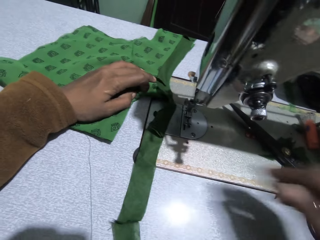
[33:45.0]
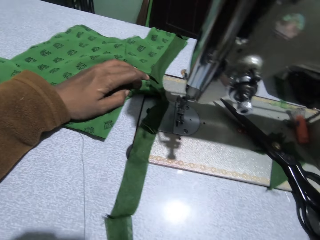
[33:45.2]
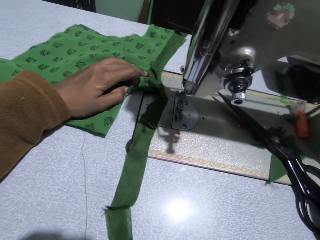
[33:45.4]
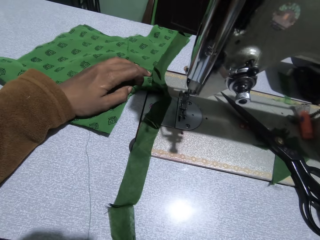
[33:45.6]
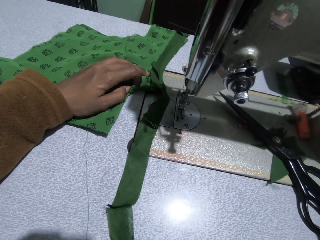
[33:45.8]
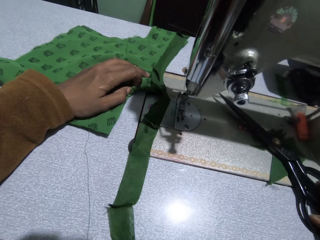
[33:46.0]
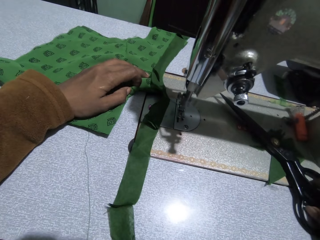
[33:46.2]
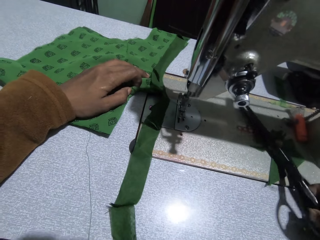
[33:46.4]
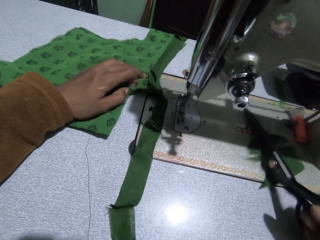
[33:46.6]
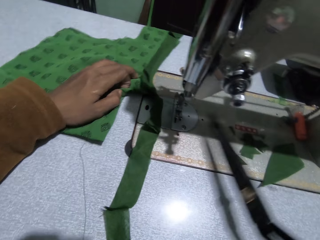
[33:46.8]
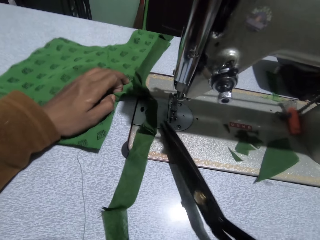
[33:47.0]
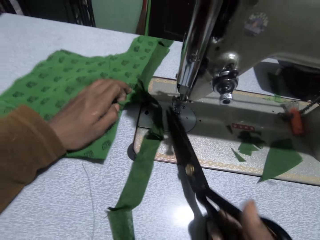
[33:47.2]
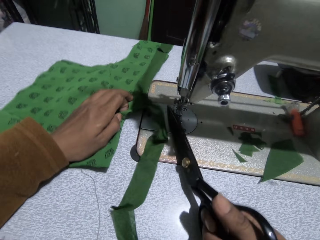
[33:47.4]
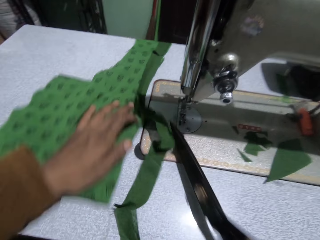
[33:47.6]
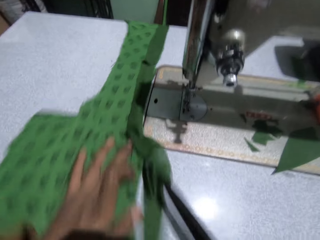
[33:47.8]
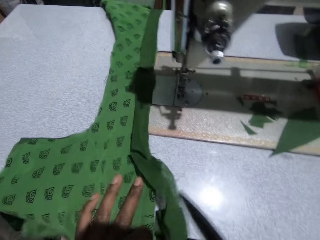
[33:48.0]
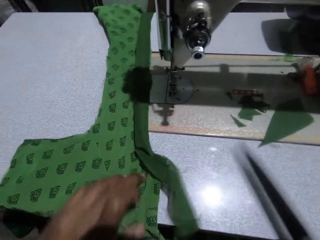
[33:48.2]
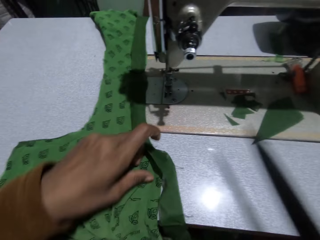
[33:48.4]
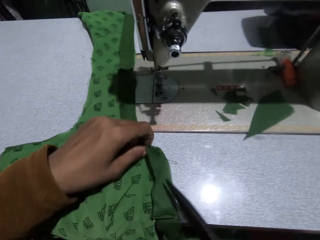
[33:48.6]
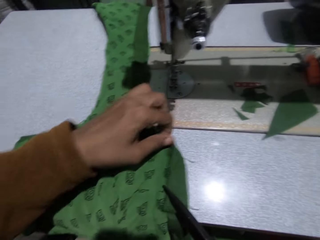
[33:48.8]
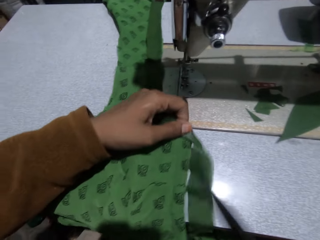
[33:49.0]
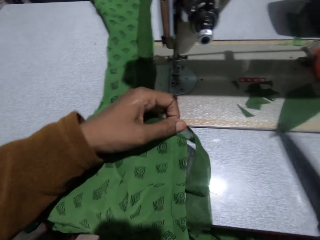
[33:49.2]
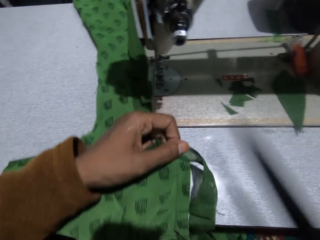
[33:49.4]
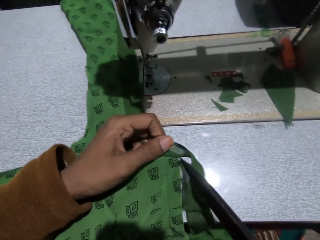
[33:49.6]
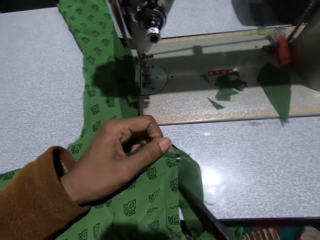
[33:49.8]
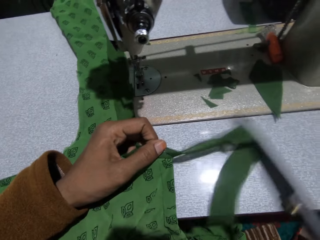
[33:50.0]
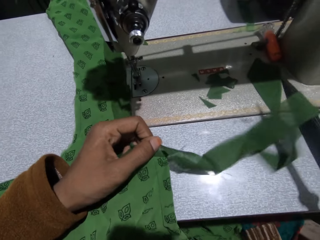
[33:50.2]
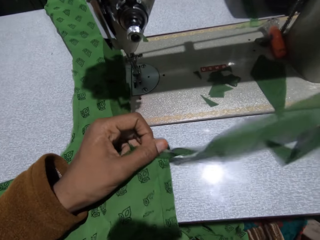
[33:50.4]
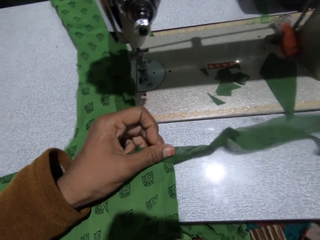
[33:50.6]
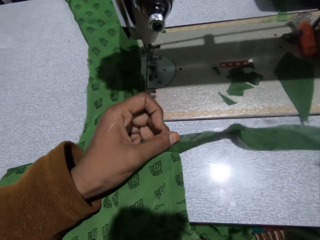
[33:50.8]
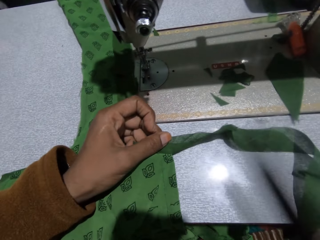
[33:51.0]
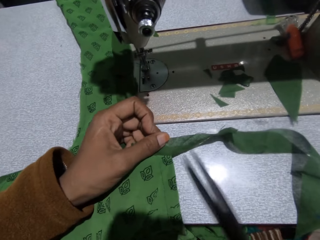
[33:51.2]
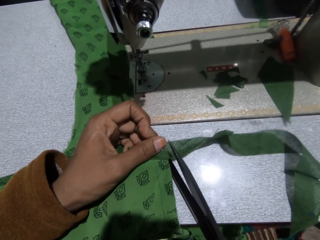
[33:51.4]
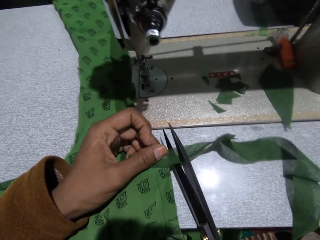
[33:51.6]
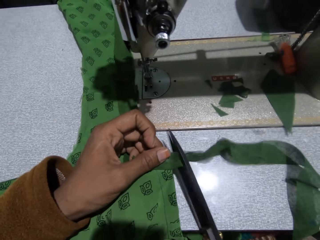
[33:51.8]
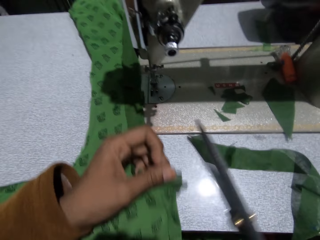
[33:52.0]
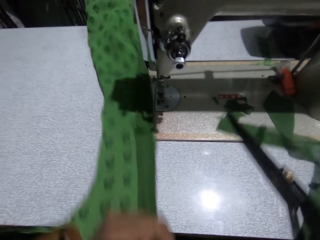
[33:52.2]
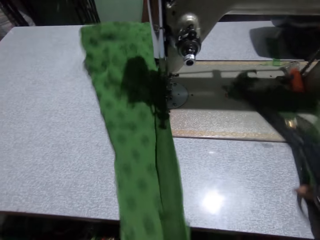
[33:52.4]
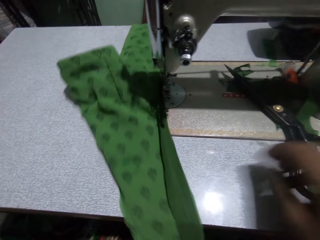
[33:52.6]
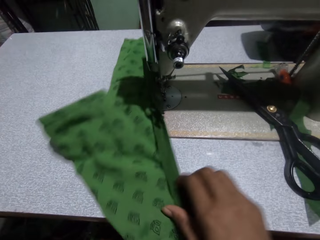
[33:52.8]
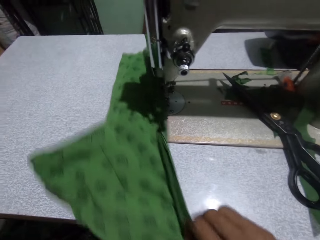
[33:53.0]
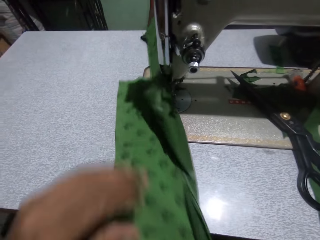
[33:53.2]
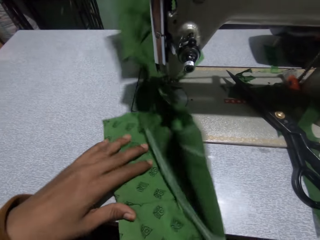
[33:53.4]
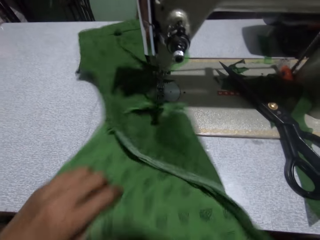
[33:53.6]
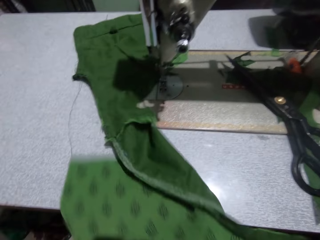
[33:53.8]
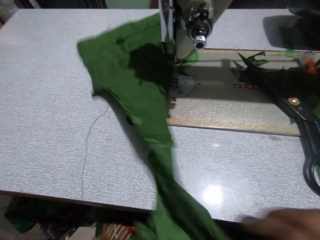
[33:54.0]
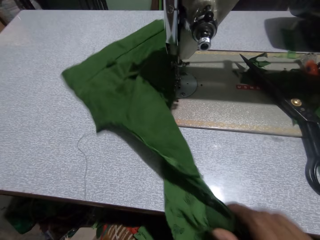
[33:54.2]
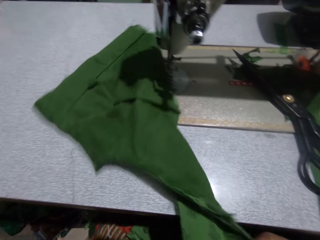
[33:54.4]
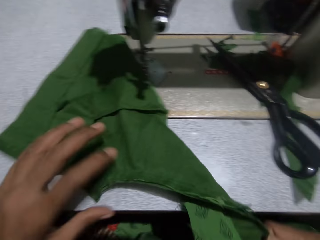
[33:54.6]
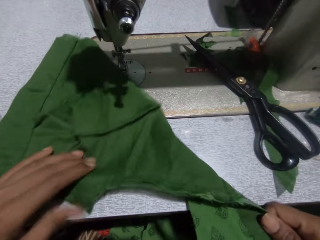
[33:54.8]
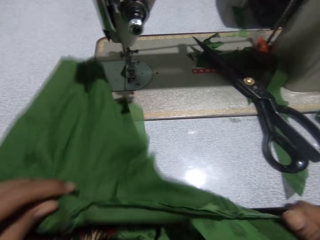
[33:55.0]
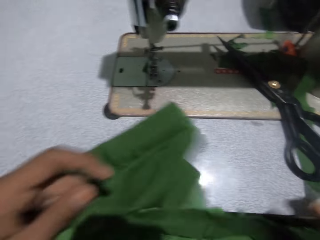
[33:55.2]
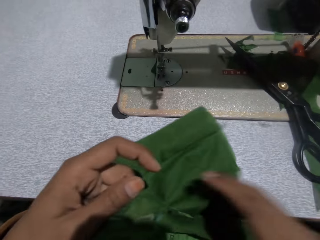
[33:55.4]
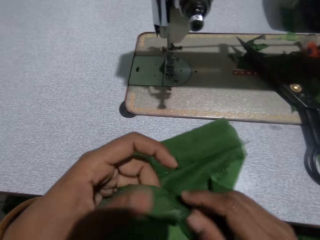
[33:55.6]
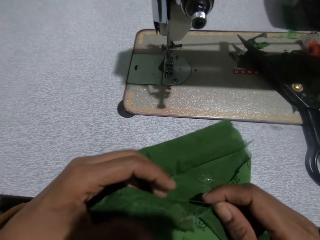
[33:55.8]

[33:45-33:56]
The camera wearer picks up the scissors with her right hand. She cuts the thread with the scissors. She adjusts the cloth with the scissors. She cuts the piece with the scissors. She puts the scissors on the sewing machine. She adjusts the piece of cloth. She turns the cloth.

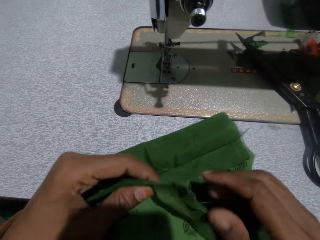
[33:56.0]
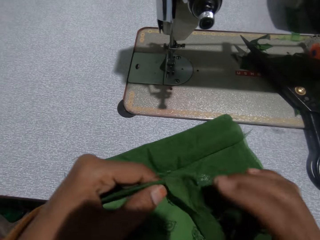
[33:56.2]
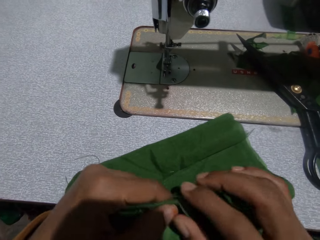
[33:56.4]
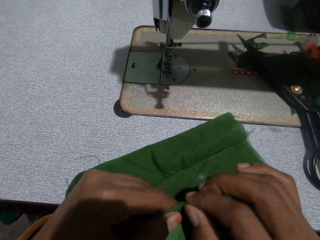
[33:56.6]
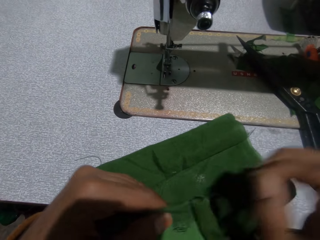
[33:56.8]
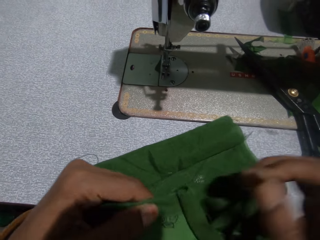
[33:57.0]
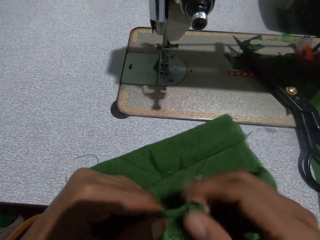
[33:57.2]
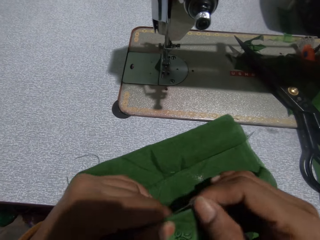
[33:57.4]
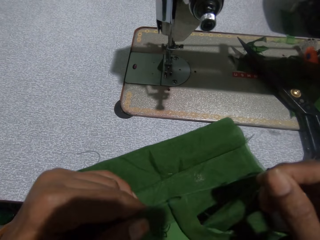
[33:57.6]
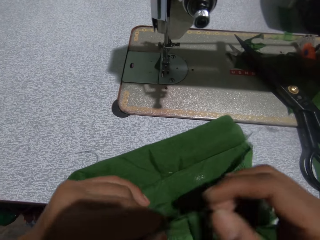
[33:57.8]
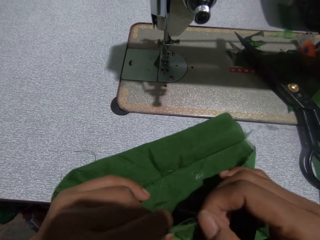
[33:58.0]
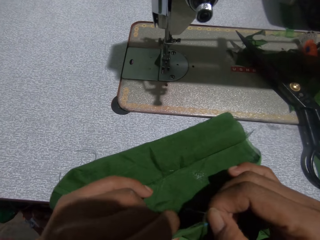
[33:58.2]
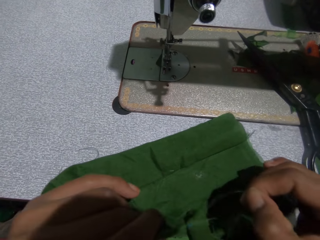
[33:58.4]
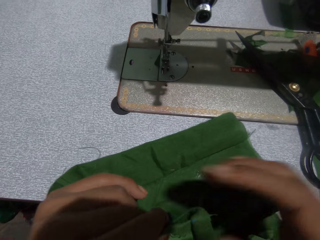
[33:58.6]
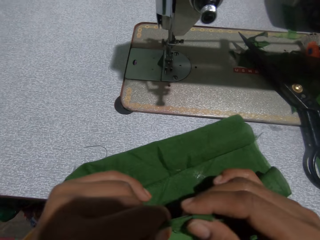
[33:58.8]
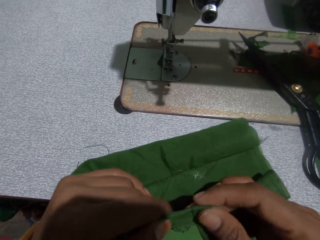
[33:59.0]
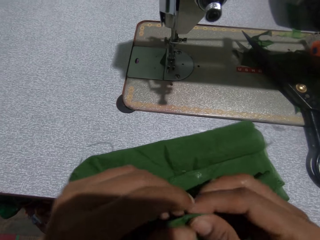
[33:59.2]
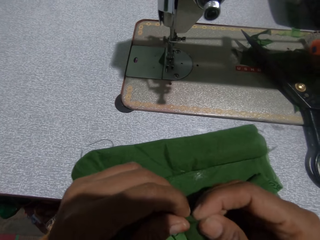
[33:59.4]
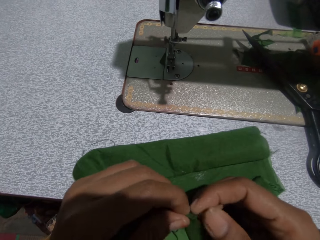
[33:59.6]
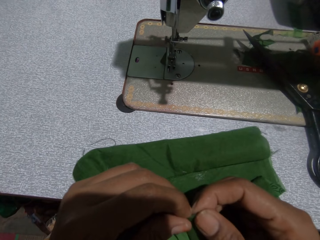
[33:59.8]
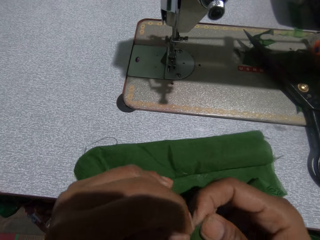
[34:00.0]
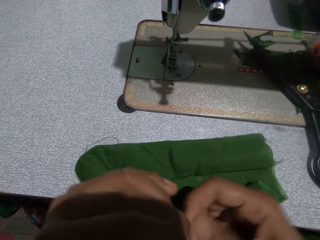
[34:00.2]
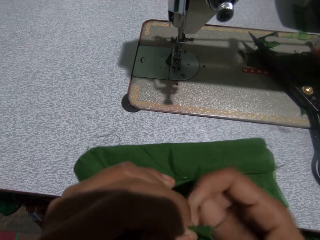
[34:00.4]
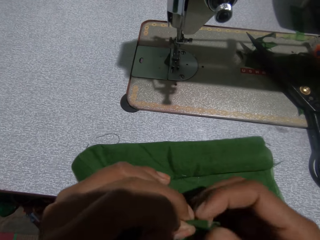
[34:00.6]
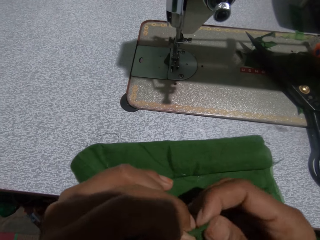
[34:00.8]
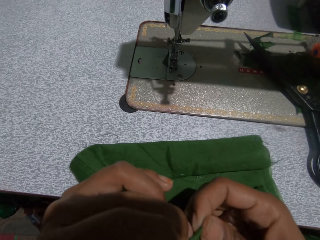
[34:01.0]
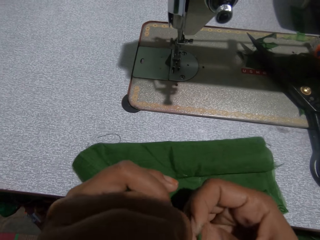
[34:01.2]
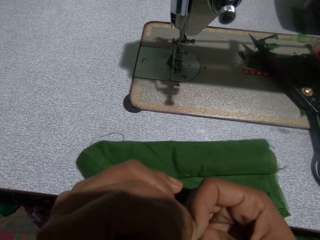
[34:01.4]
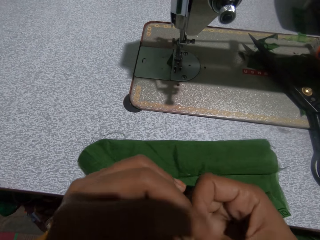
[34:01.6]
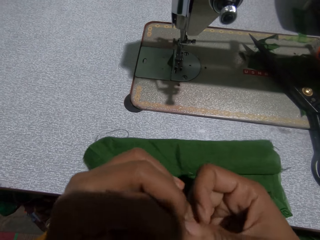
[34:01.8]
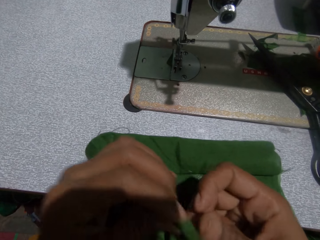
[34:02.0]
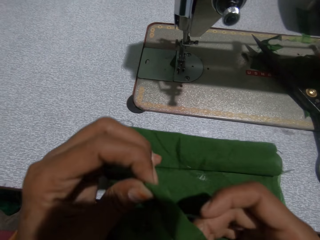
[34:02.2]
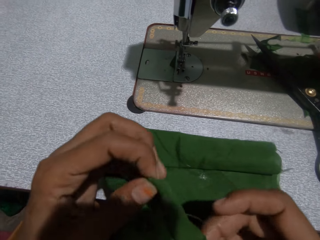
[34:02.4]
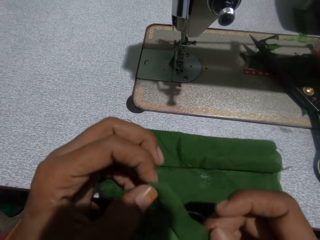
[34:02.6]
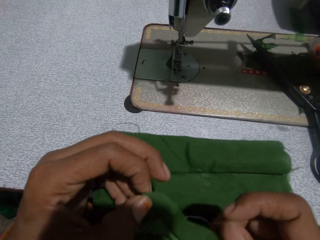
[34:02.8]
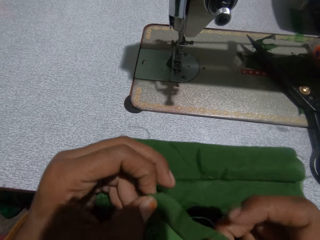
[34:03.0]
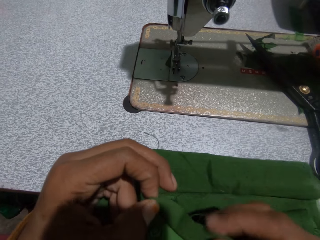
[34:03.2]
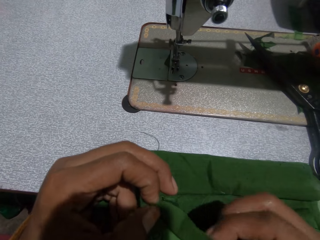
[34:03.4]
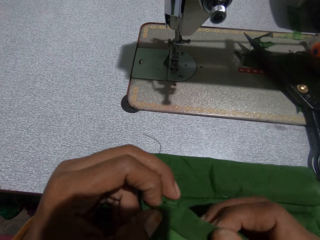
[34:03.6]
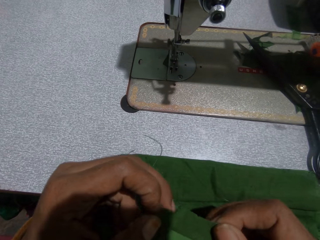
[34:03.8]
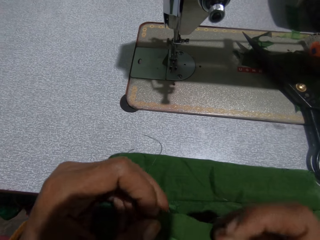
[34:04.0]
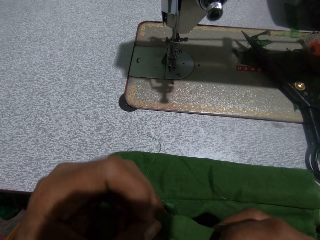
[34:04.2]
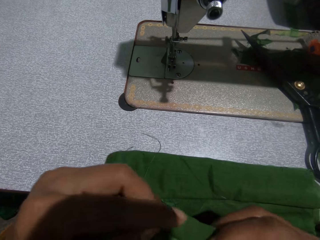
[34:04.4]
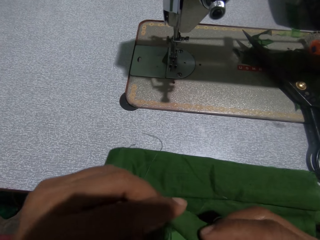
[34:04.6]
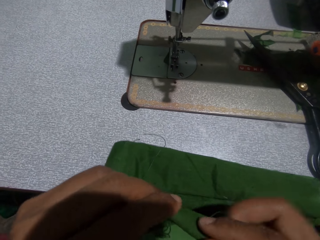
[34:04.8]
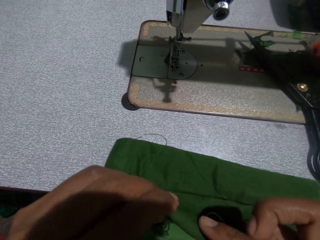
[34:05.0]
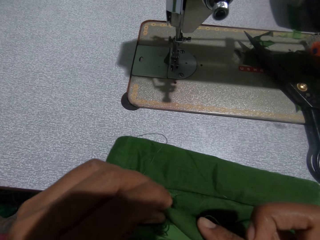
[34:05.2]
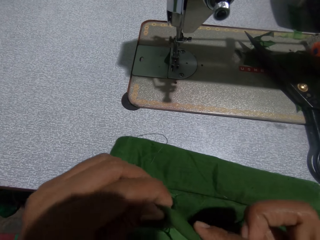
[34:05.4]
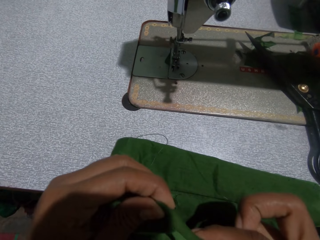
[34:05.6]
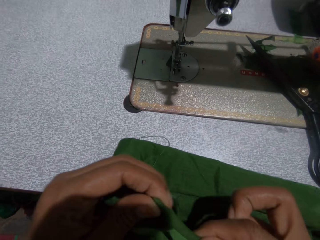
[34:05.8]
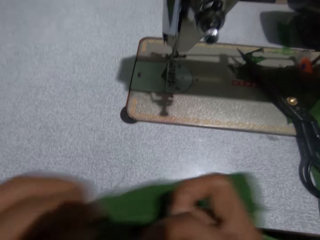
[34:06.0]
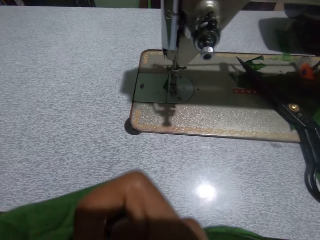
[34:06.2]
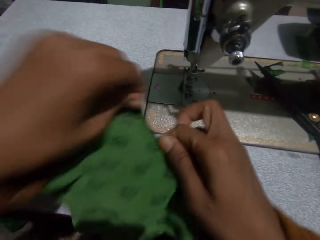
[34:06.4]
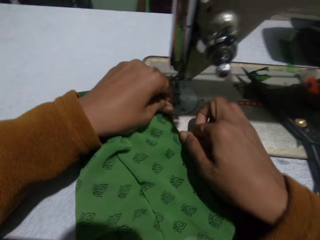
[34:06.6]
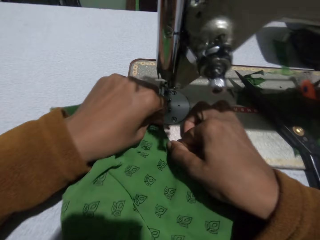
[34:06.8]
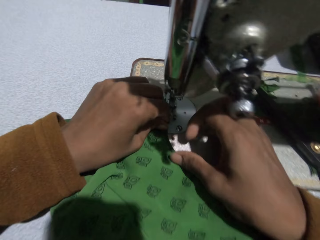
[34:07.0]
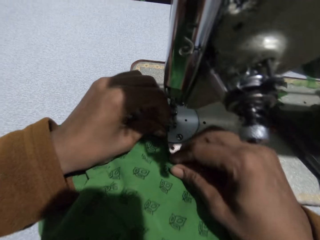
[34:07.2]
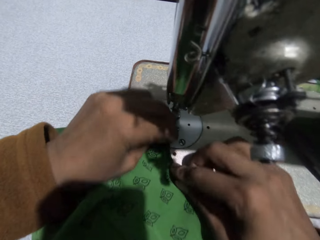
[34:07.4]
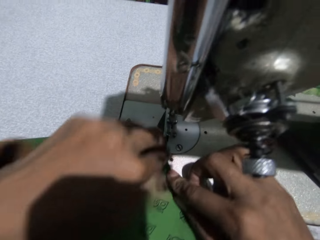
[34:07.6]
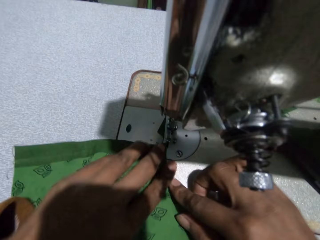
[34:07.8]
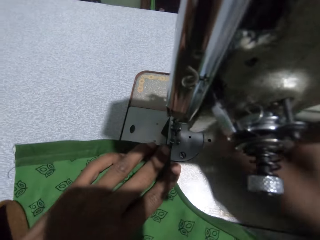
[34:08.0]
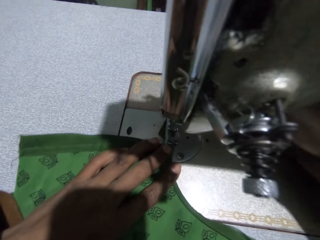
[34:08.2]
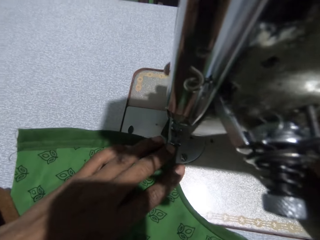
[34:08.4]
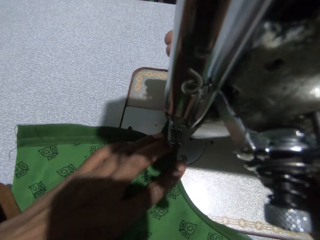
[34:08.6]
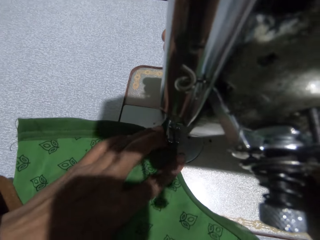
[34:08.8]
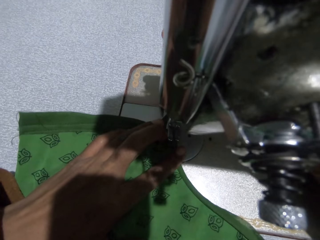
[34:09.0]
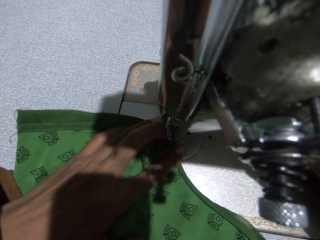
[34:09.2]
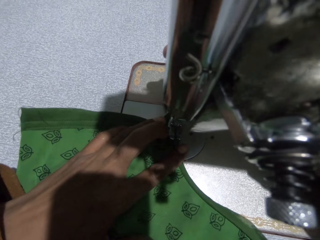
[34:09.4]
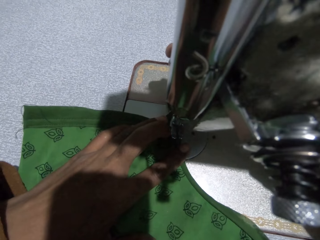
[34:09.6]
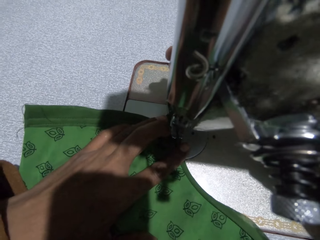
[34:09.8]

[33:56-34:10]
The camera wearer removes dirt on the cloth. She lowers the piece of cloth on the feed dog of the sewing machine. She adjusts the presser bar handle on the sewing machine with her right hand. She sews the pieces of cloth with the sewing machine.
